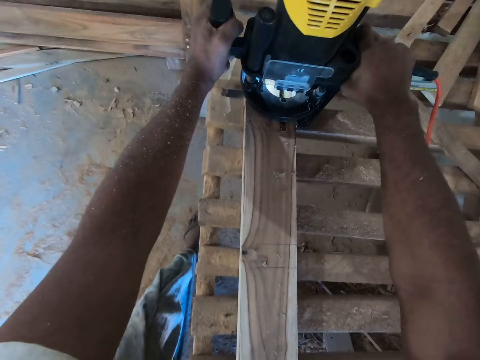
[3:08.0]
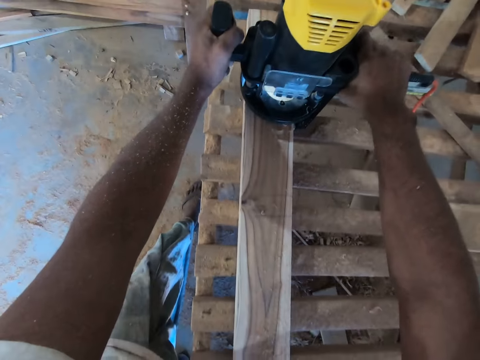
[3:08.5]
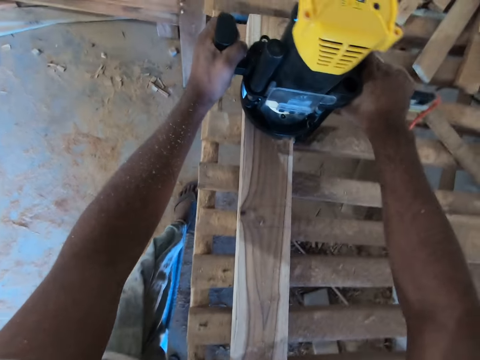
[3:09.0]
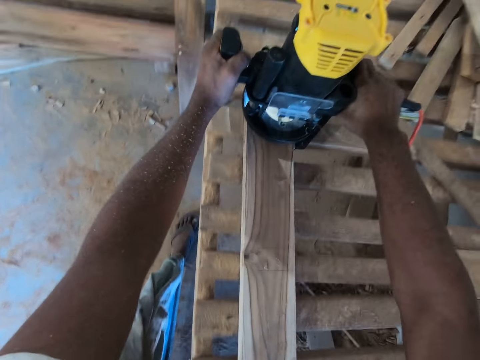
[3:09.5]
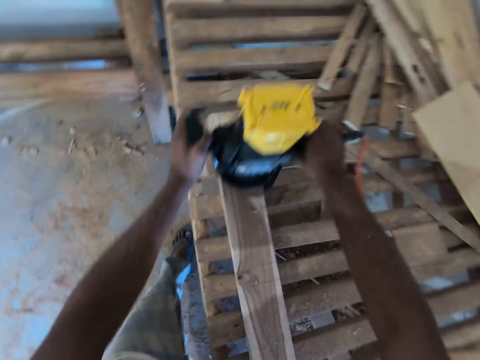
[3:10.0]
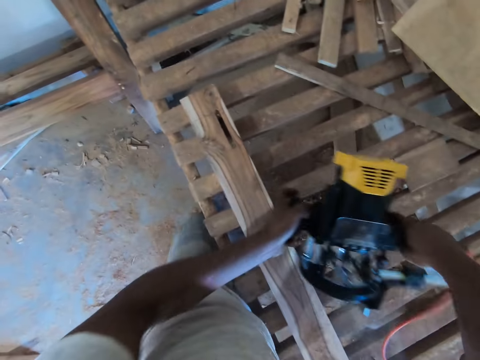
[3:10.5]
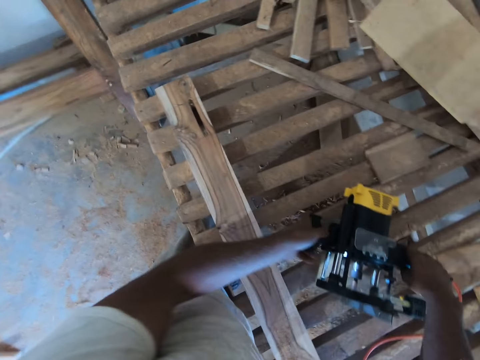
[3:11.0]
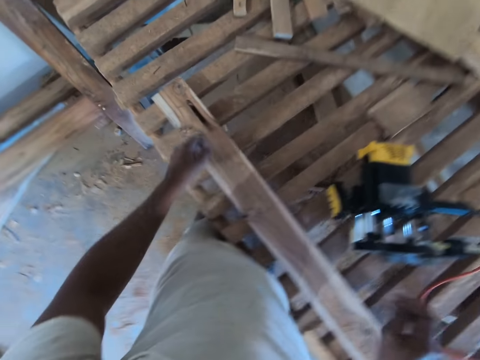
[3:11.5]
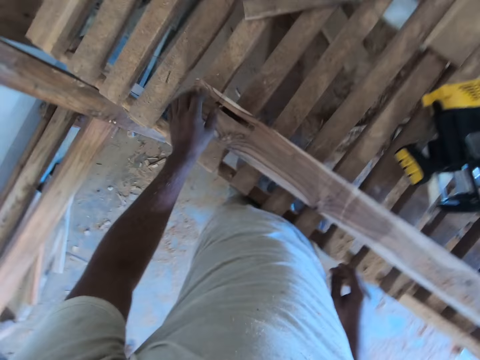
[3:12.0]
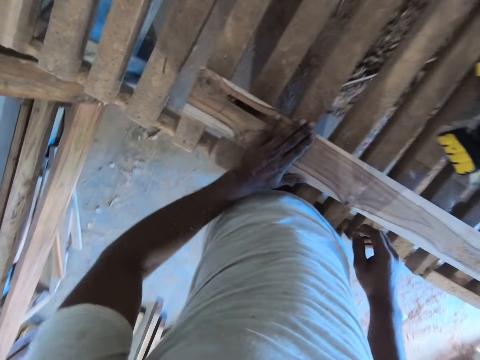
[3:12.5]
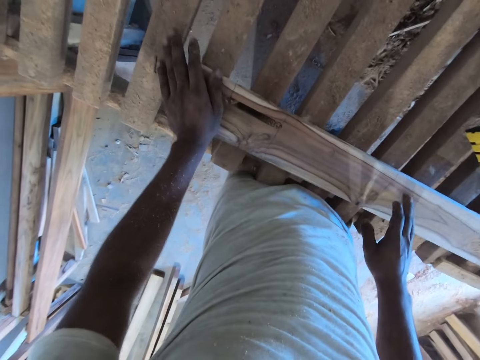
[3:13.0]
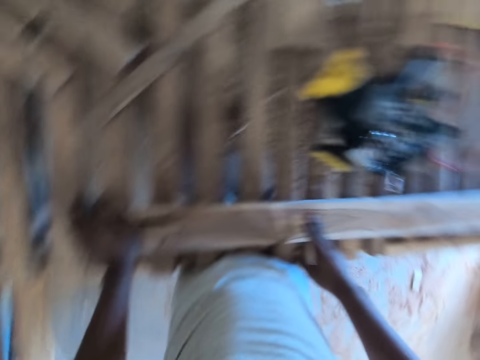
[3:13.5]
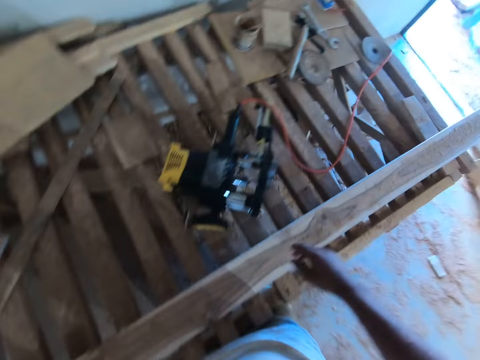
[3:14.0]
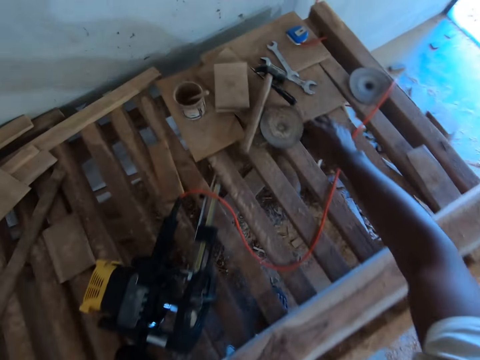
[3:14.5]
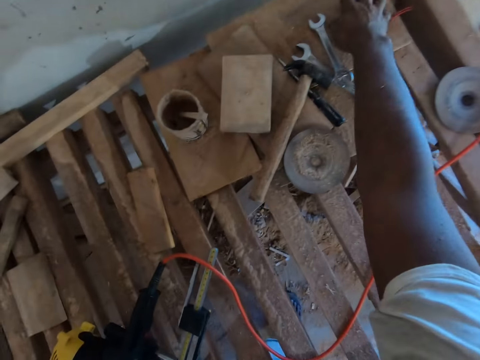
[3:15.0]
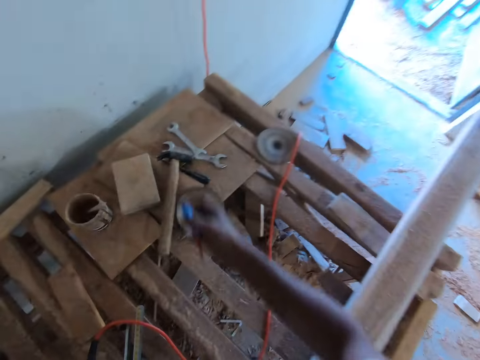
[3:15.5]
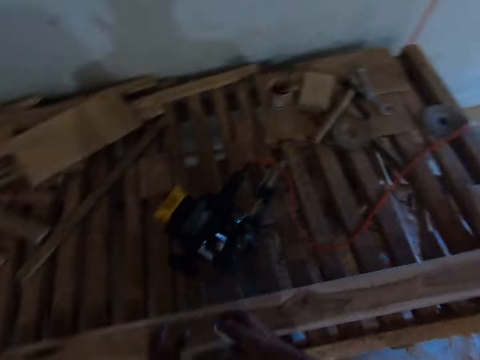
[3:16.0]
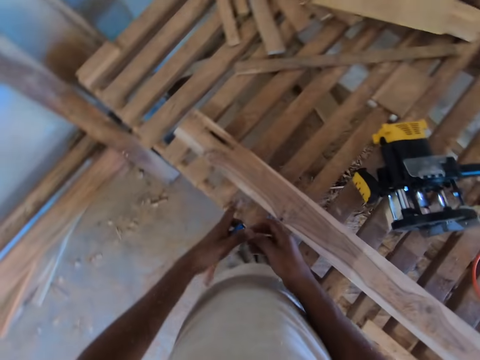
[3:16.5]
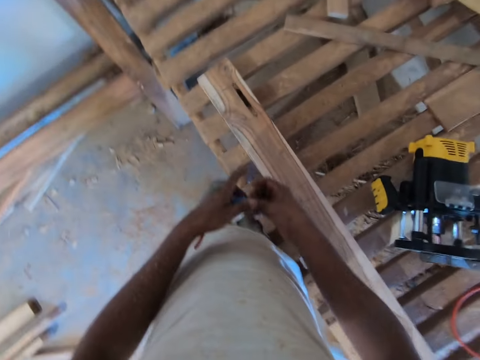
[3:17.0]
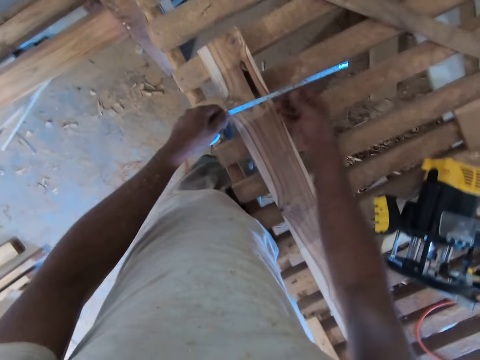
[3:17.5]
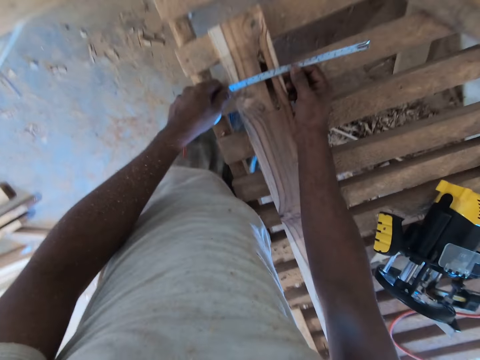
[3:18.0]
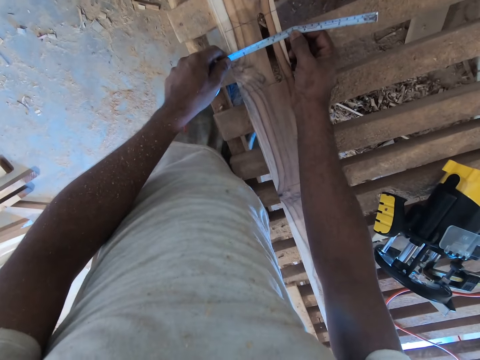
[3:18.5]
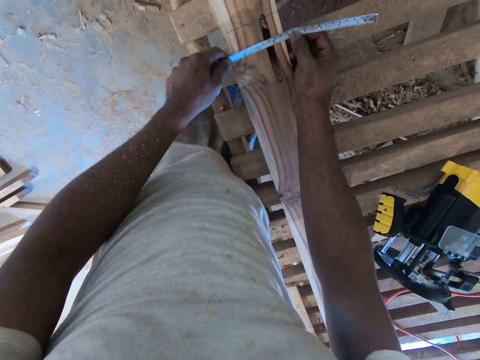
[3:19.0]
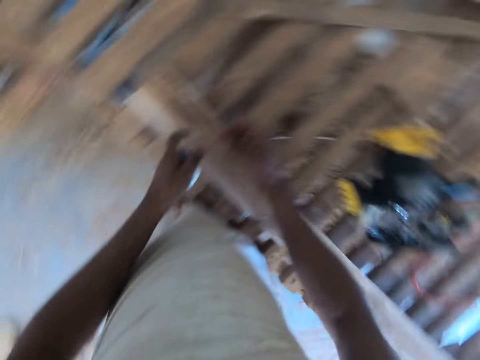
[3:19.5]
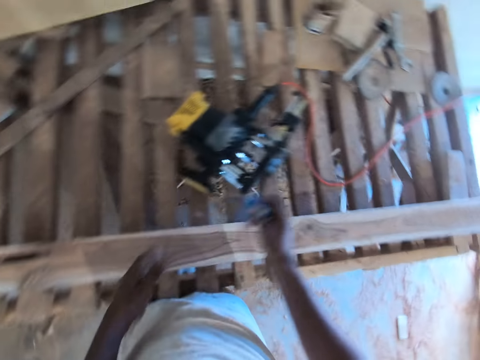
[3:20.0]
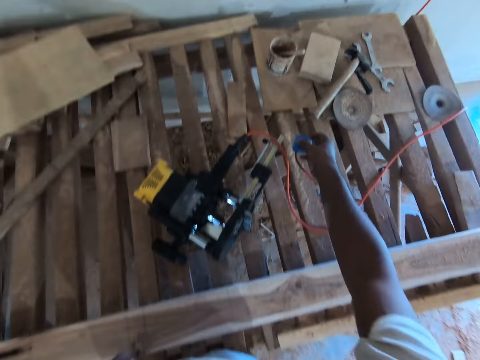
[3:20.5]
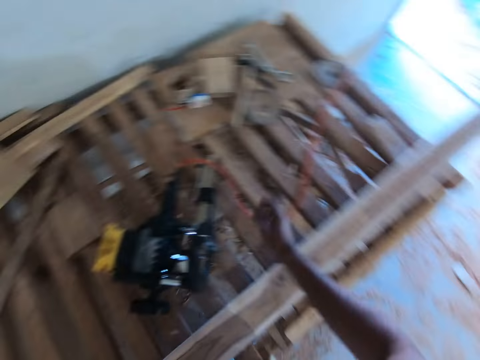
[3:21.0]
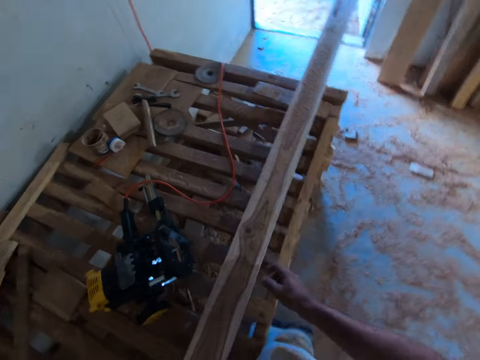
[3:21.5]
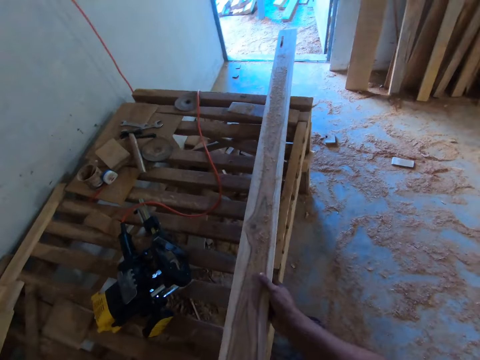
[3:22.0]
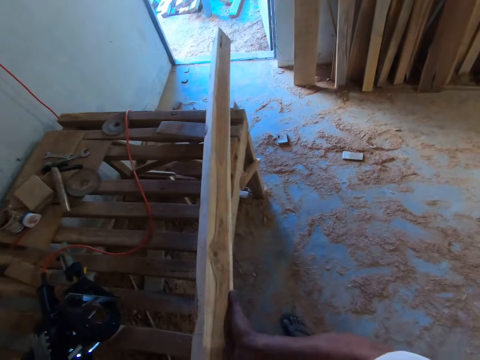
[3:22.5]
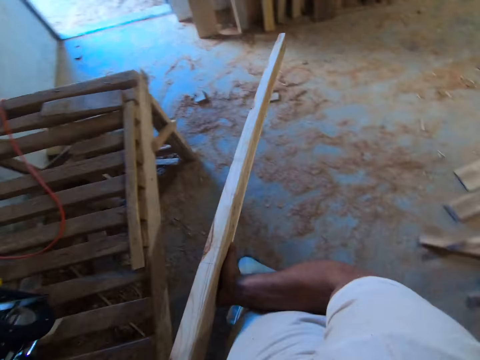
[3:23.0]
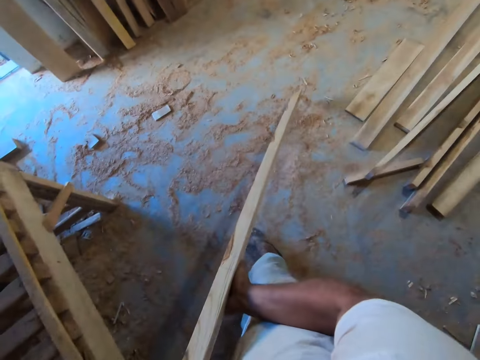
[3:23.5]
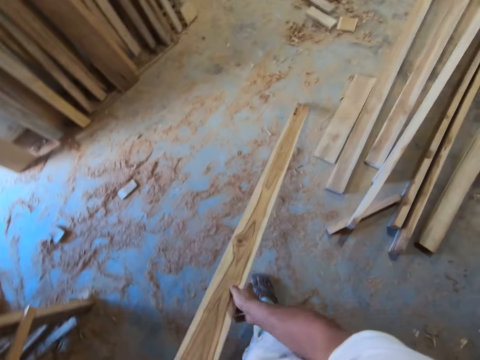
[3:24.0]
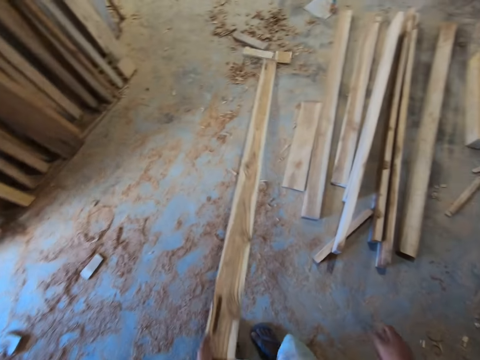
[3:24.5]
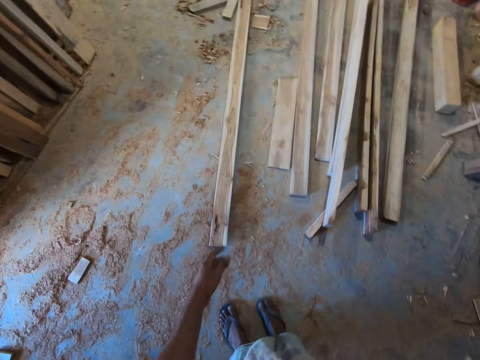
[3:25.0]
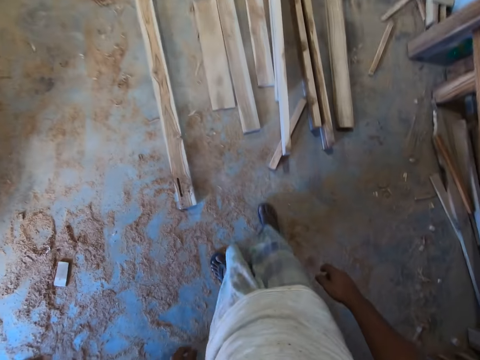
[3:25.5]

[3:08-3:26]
The camera wearer picks up the wood cutter or sander on the wood on the wooden table with both hands. He drops the wood cutter aside on the wooden table with both hands. He wipes dust off the wood on the wooden table with his left hand. He holds the sander. He picks up a measuring tape on the wood on the wooden table with his right hand and passes the measuring tape to his left hand. He pulls the blade from the measuring tape in his left hand with his right hand. He measures the wood on the wooden table with the measuring tape in both hands. He passes the measuring tape to his right hand and drops the measuring tape on the wood on the wooden table with his right hand. He holds the wood. He picks up the wood on the wooden table with both hands. He drops the wood on the floor with his right hand. He slides the wood on the floor with his left hand.

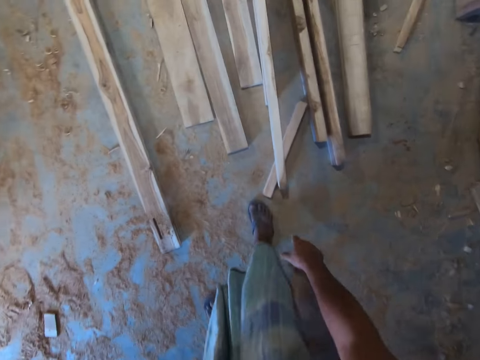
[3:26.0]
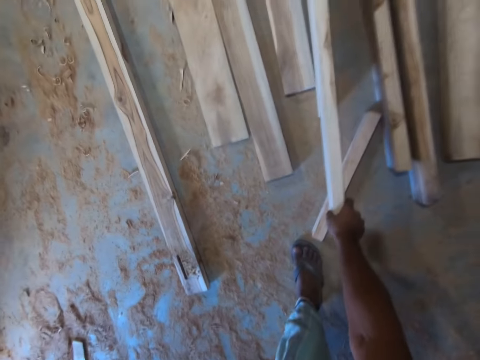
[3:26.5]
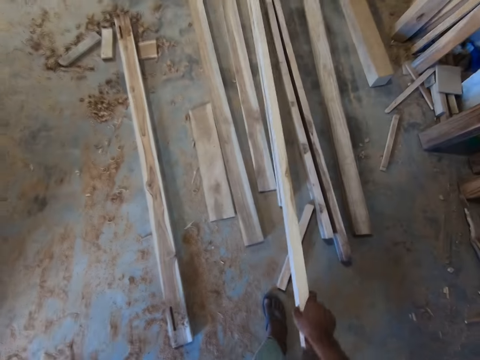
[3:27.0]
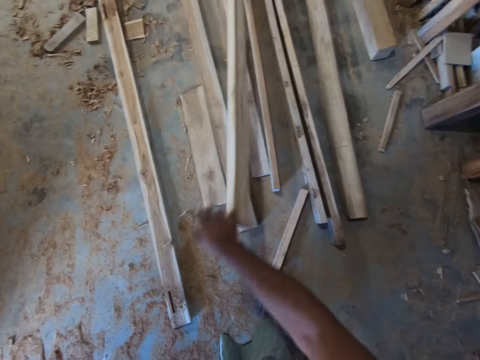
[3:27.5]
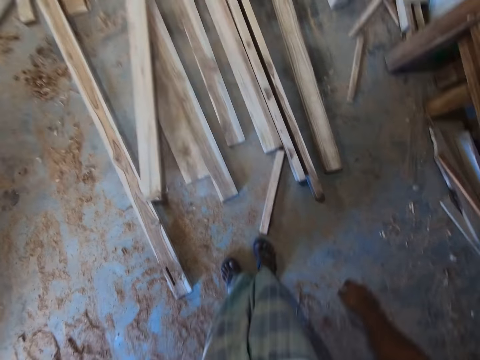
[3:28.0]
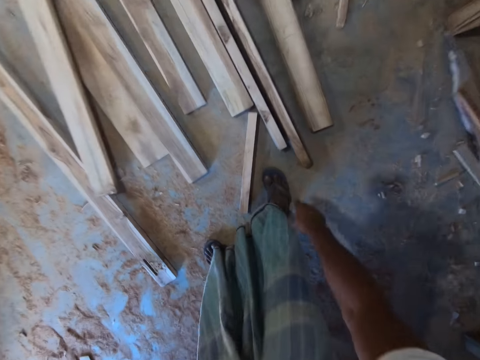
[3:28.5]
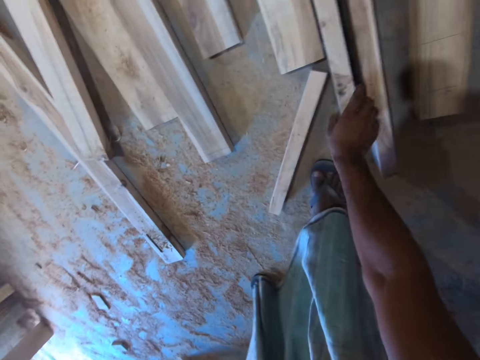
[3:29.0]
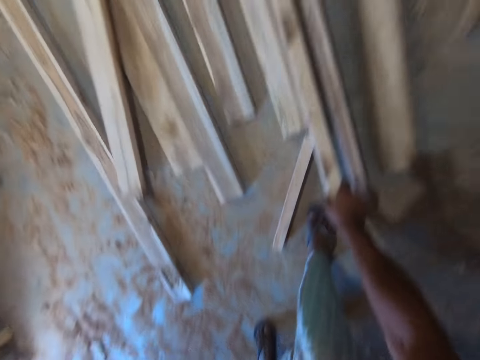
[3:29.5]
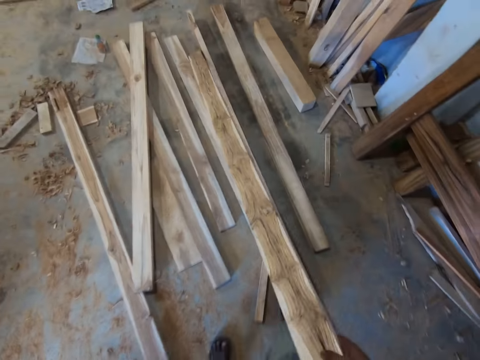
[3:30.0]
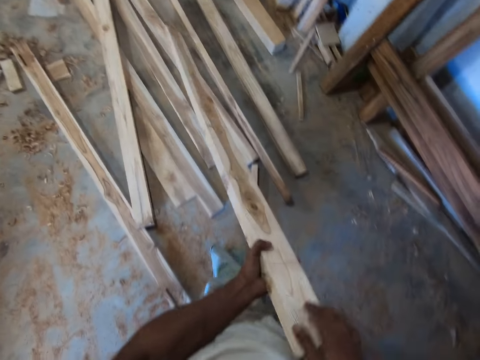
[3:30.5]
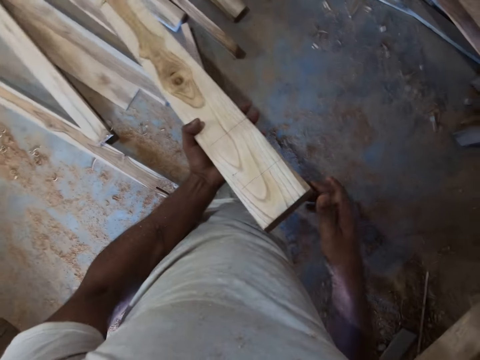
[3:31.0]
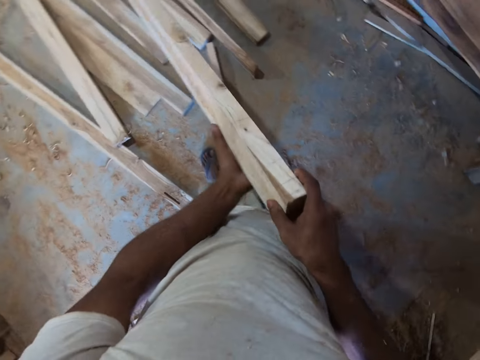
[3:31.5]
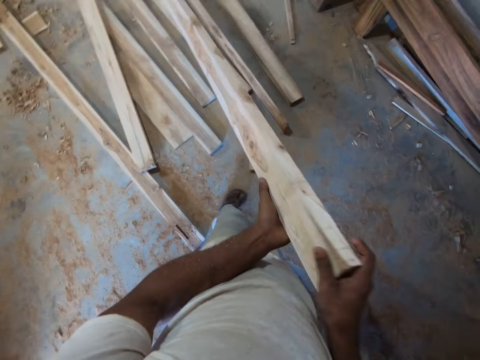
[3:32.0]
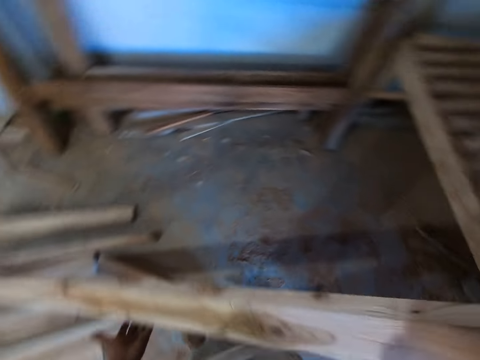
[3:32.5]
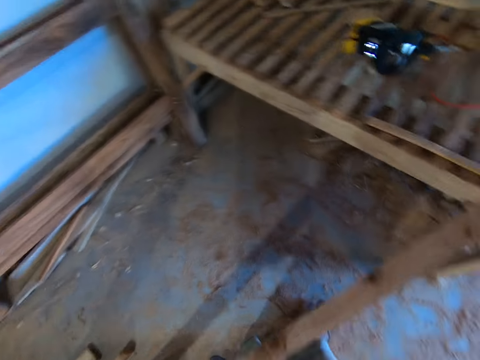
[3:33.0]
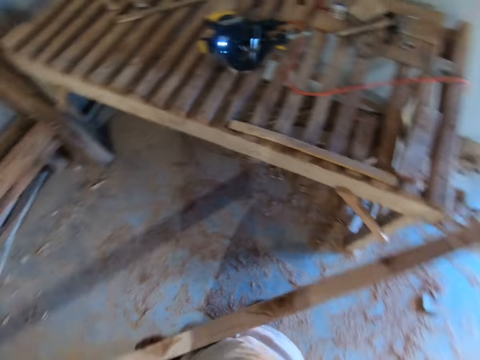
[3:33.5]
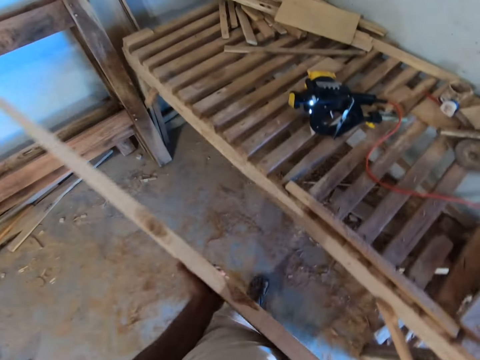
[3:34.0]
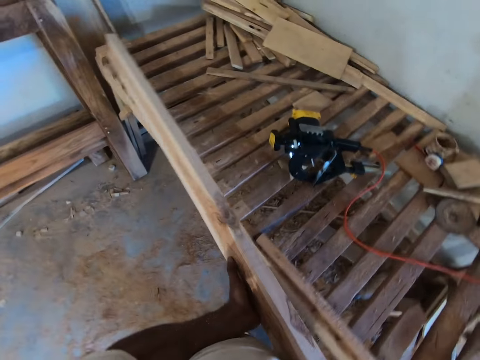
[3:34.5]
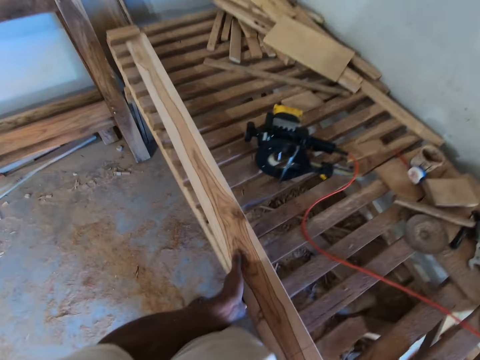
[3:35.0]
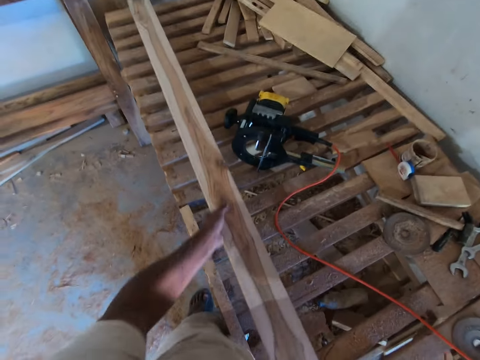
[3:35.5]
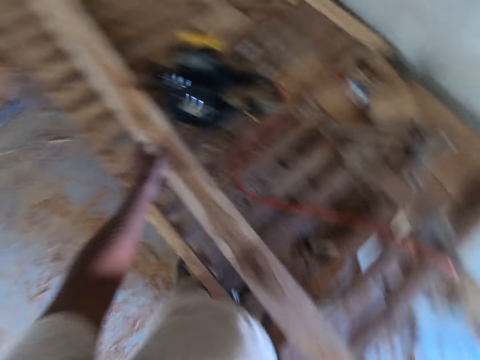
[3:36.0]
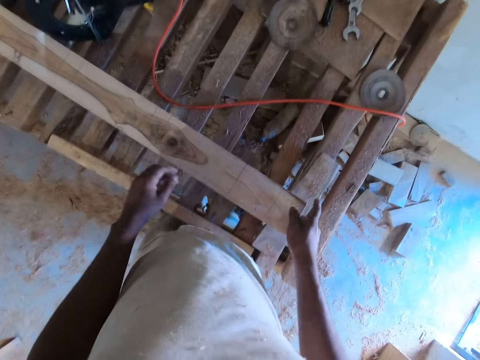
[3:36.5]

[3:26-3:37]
The camera wearer lifts a wood on the floor with his right hand. He looks around. He drops the wood on the floor with his right hand. He lifts the wood on the floor with his right hand. He holds the wood. He passes the wood to his left hand. He examines the wood with both hands. He adjusts the wood with both hands. He looks around. He drops the wood on the wooden table with both hands. He holds the wood.
